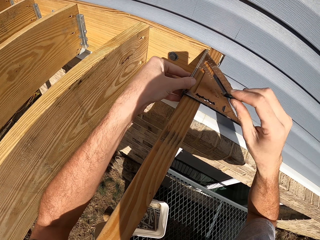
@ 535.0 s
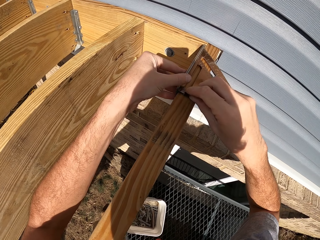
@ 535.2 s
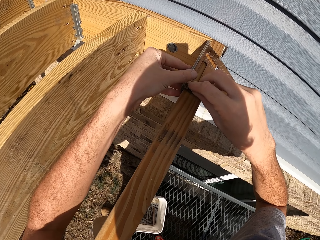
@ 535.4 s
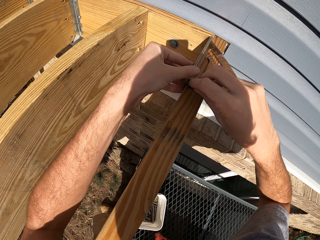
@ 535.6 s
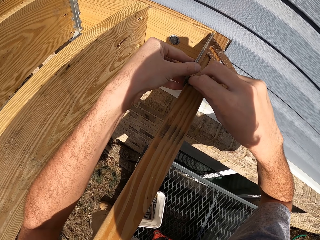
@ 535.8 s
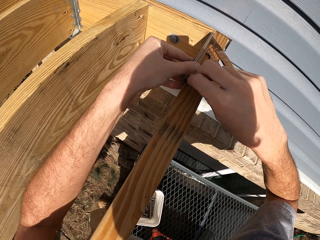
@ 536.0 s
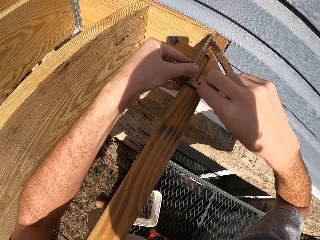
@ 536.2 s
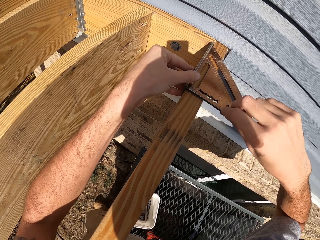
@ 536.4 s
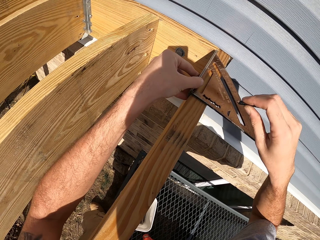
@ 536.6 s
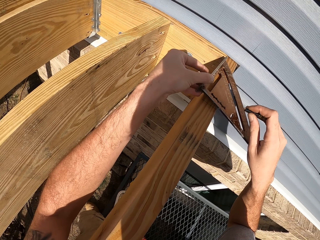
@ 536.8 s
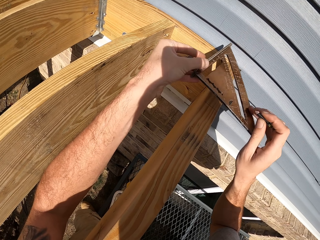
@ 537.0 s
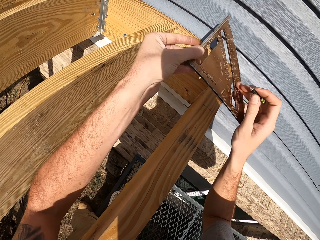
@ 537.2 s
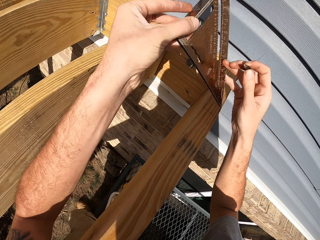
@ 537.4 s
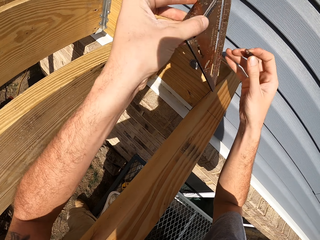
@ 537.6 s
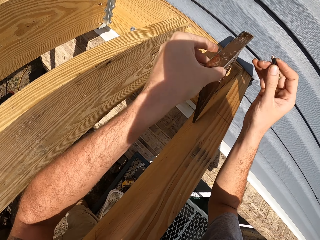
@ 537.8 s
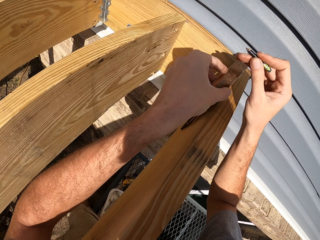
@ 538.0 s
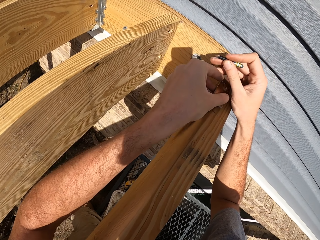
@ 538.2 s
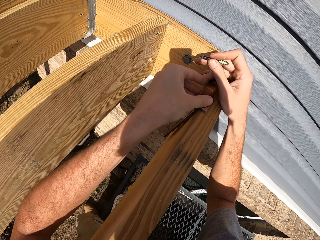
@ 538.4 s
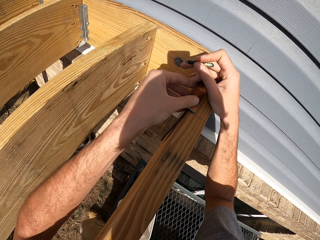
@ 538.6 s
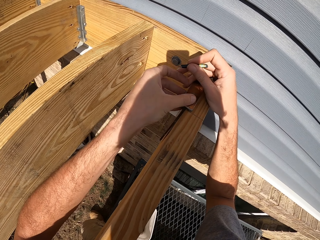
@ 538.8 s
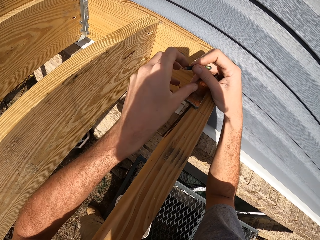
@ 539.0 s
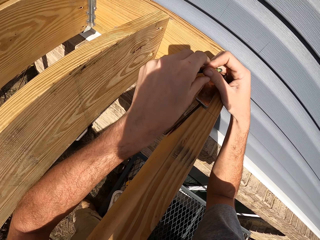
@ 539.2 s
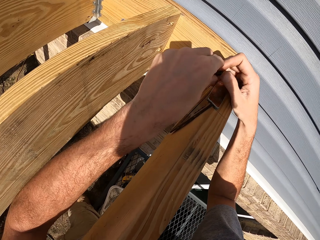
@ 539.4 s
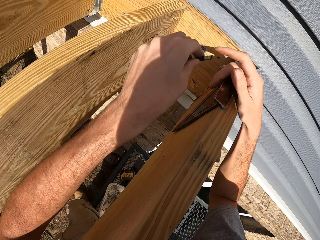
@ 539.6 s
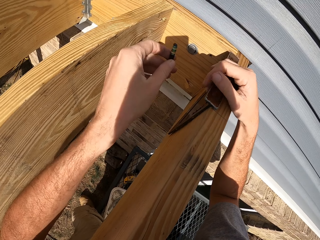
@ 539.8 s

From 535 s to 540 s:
The camera wearer holds a pencil. They draw.

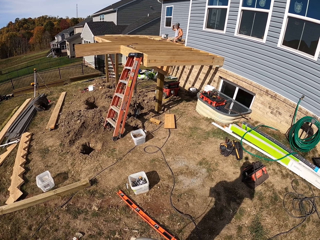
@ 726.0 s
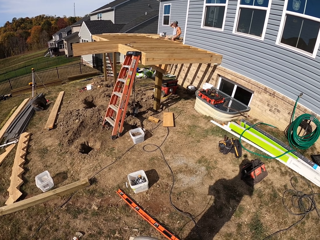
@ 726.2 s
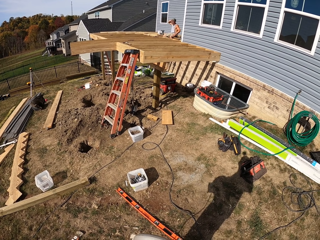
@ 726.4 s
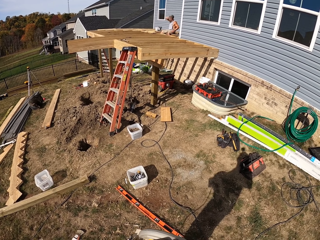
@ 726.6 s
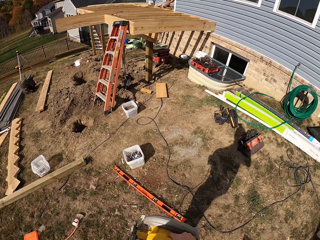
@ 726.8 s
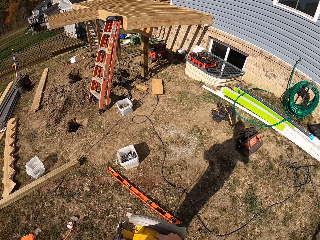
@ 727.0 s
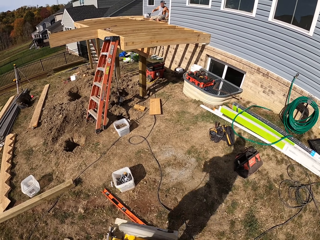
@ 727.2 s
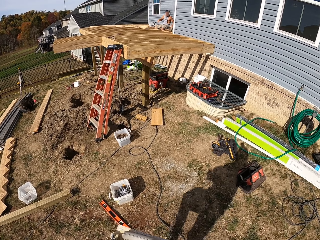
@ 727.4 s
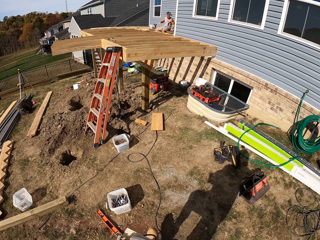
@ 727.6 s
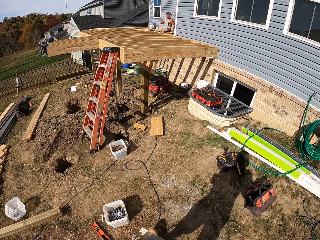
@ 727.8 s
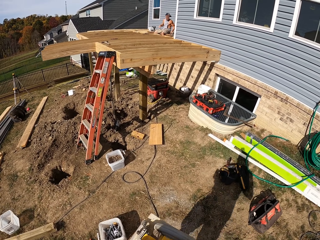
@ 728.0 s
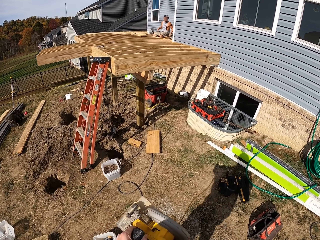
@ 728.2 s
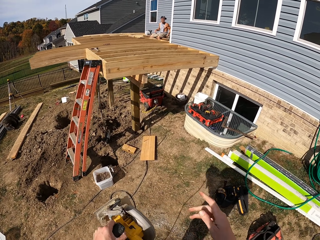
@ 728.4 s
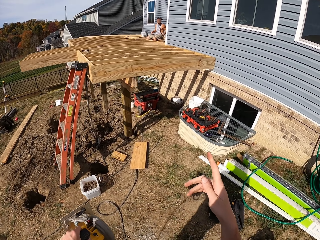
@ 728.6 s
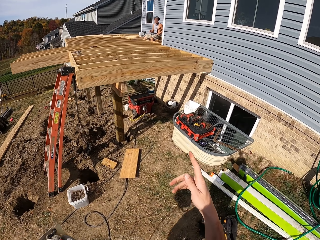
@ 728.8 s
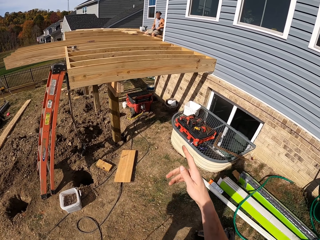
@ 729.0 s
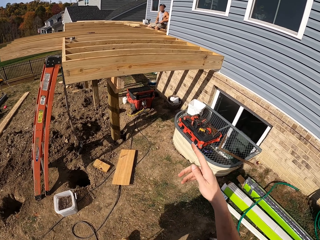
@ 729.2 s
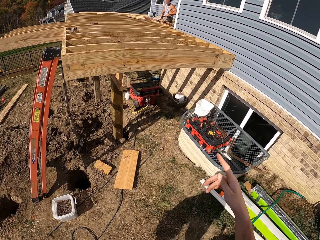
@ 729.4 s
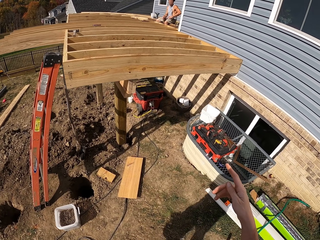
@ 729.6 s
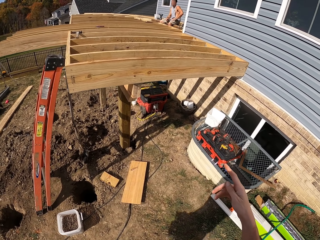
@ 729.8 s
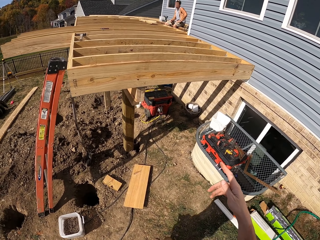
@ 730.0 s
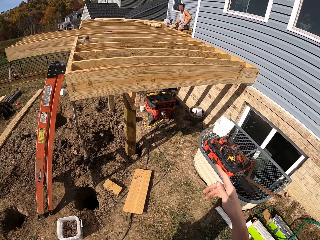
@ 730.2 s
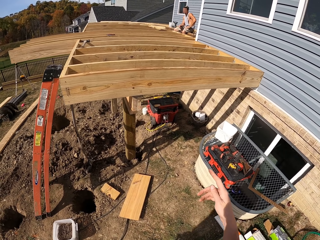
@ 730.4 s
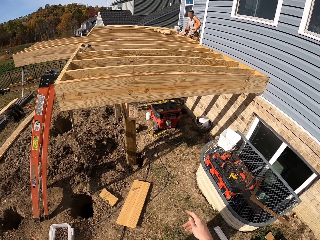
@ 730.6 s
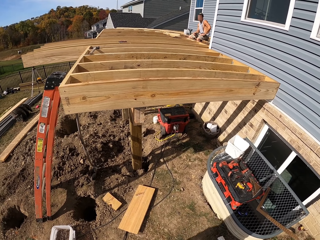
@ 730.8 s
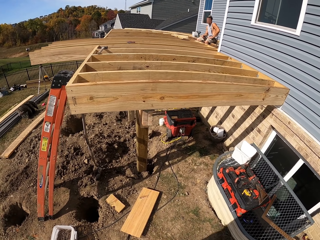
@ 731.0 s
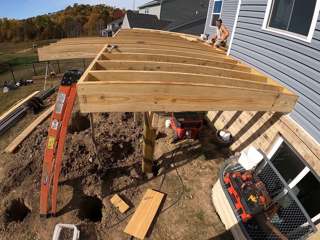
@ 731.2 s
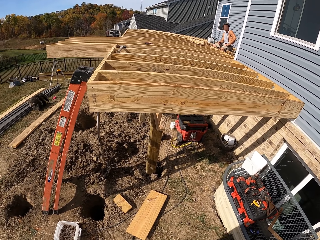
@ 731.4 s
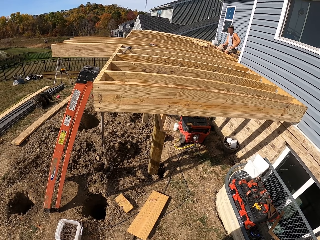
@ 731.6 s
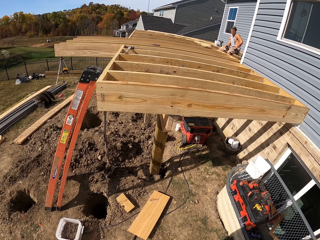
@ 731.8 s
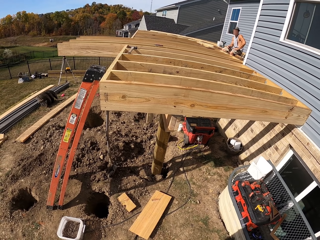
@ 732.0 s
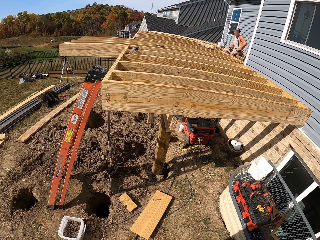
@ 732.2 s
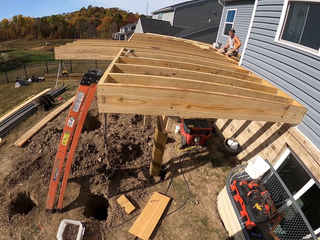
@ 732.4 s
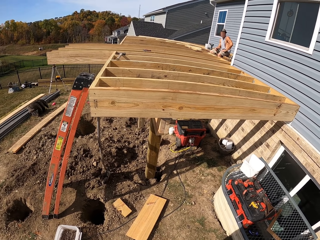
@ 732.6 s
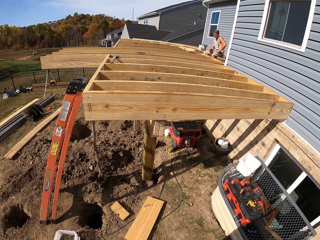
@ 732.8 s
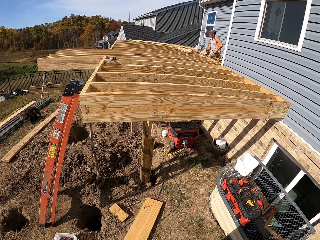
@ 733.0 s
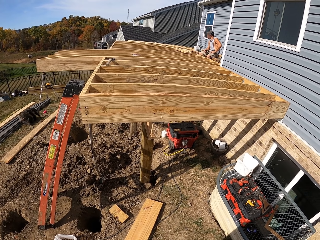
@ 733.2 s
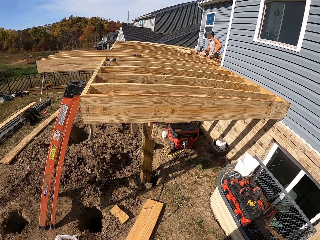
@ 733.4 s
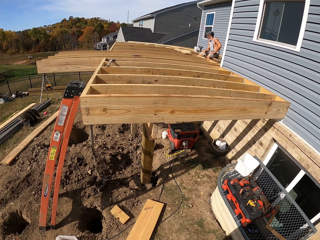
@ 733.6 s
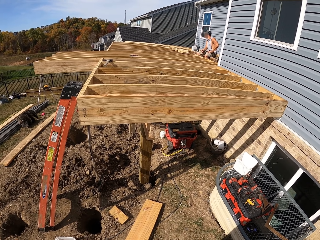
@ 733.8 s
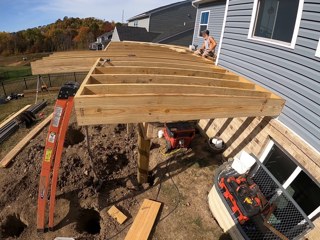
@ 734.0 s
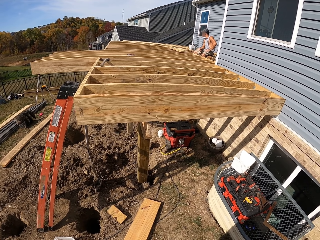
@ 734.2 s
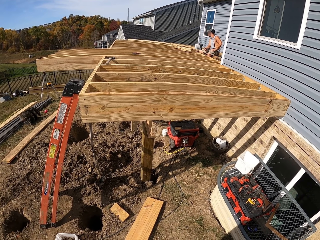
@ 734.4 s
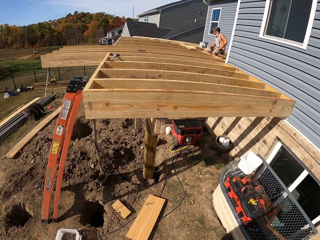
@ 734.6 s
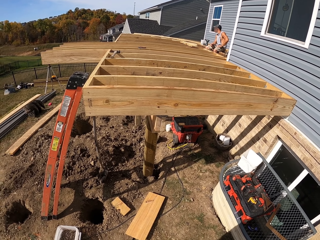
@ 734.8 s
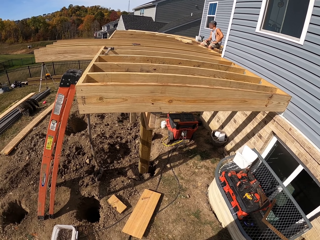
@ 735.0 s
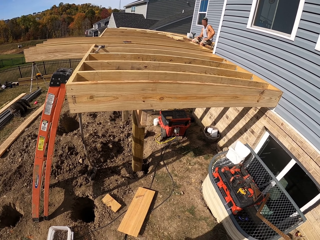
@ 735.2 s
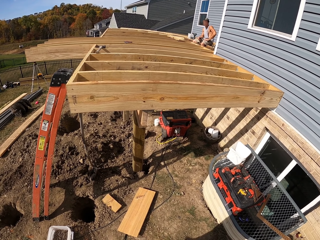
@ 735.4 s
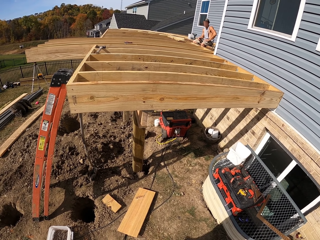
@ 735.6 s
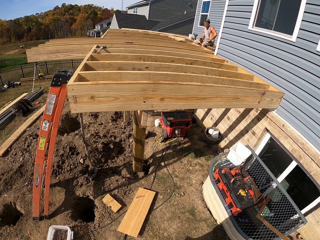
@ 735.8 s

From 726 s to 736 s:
The camera wearer walks in the compound. They interact with a man.

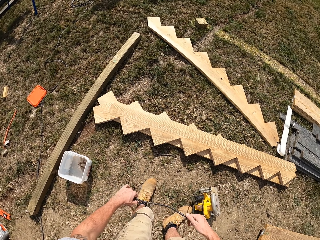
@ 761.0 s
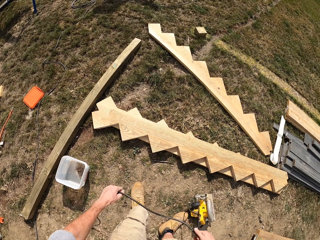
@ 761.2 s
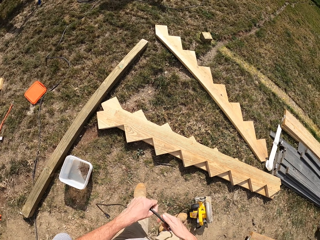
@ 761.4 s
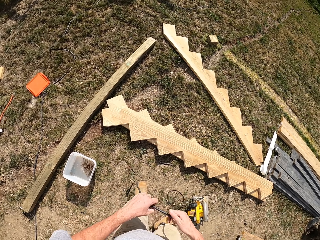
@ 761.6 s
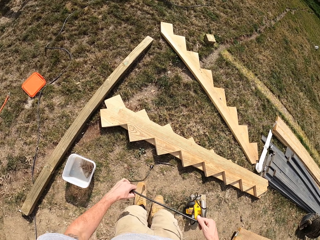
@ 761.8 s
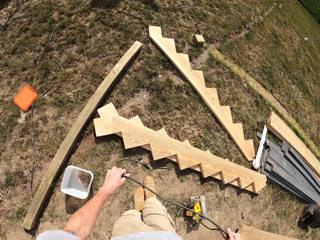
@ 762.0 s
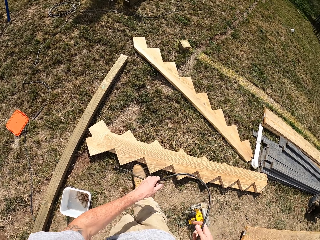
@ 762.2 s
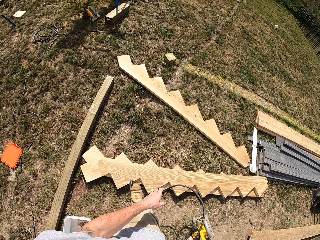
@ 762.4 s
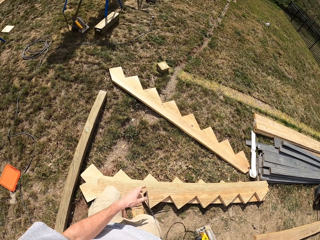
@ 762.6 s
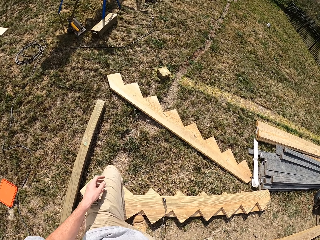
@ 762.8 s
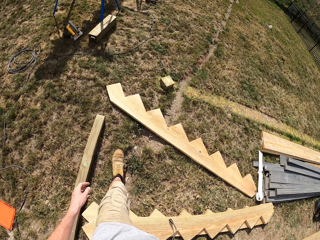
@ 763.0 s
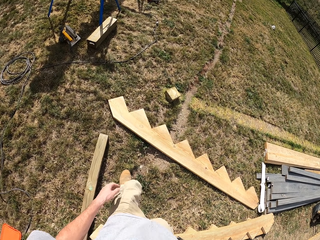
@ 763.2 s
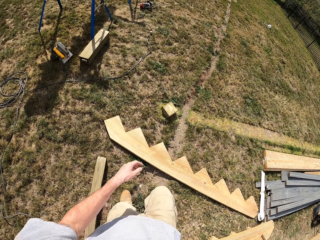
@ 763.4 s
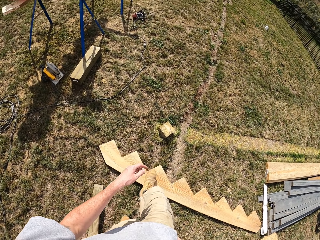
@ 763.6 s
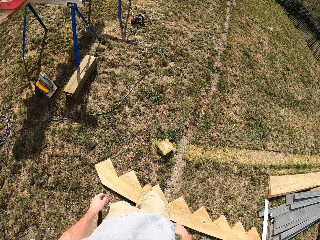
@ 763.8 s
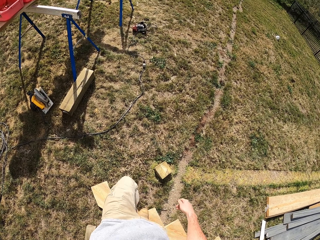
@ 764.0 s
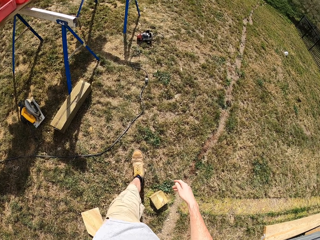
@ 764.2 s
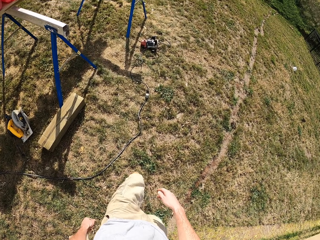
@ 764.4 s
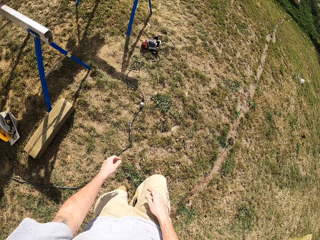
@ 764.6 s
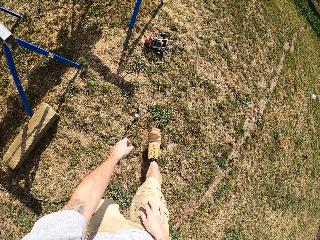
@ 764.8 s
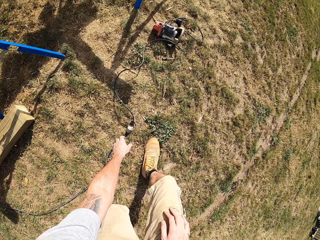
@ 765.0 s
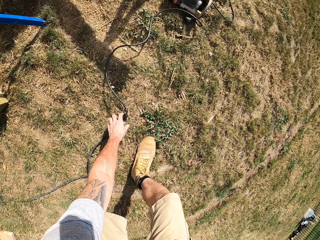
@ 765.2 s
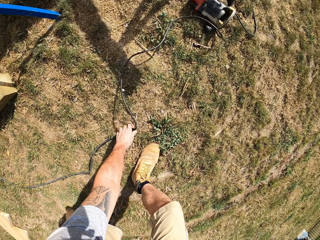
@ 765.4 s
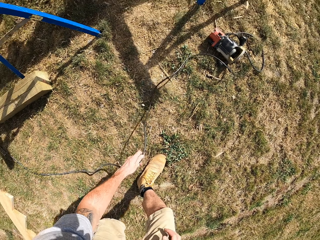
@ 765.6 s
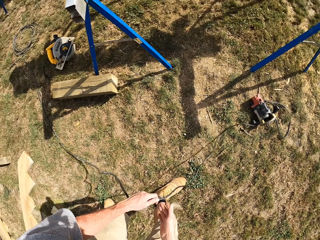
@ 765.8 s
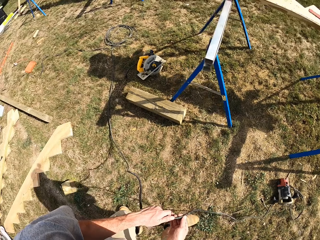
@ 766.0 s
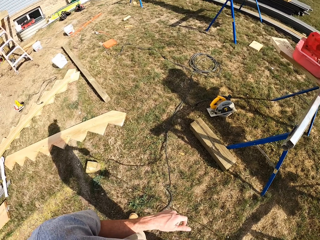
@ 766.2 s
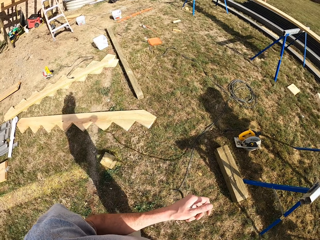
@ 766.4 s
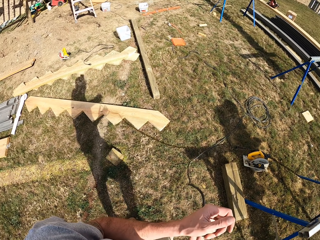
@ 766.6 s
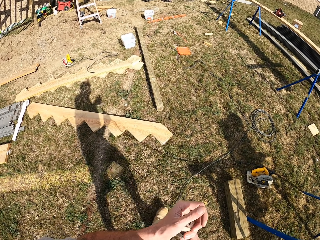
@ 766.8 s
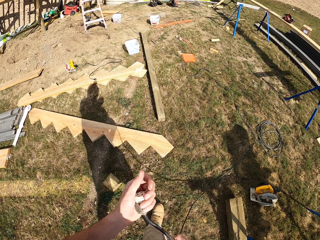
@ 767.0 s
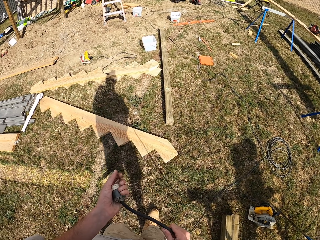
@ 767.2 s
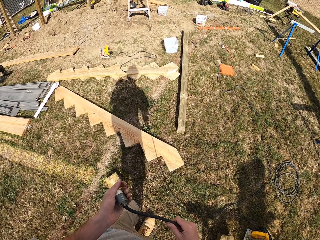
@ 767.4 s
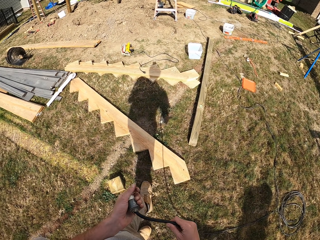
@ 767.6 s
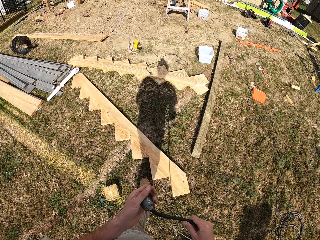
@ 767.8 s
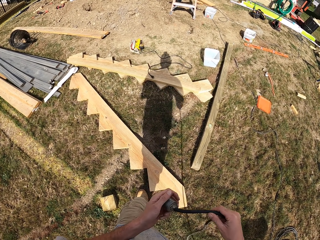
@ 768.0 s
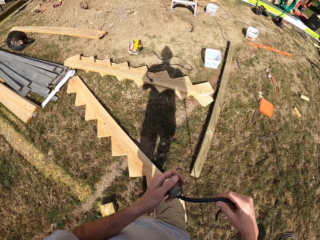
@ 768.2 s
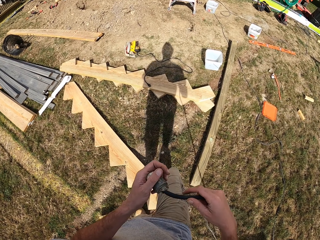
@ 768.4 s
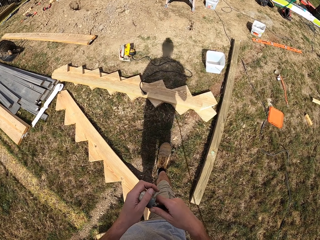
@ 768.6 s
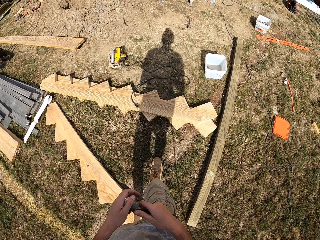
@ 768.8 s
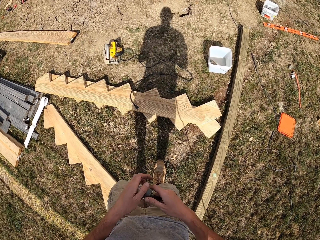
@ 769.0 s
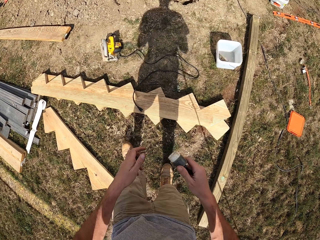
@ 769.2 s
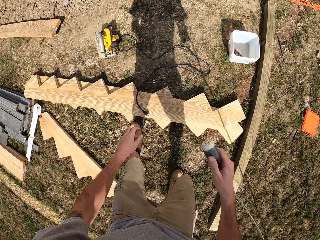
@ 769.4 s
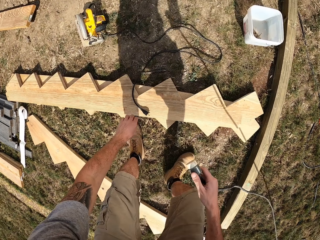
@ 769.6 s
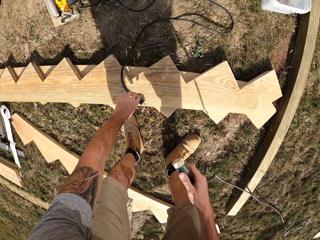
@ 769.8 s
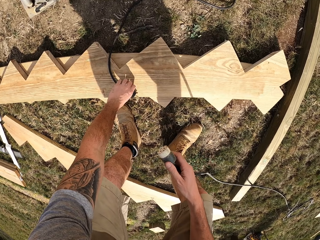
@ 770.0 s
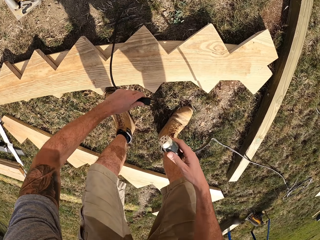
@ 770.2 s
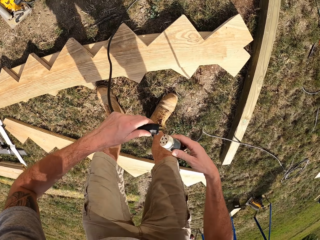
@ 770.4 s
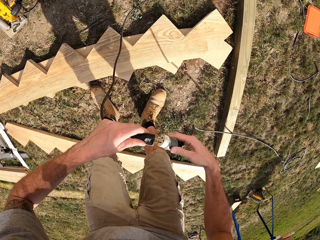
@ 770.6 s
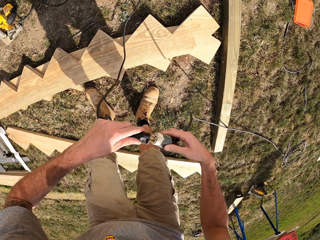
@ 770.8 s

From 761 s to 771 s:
The camera wearer touches the cable of the wood cutting machine. They walk in the compound. They pick up the cable from the ground. They walk in the compound. They move the cable to the right hand. They pick up the cable.
